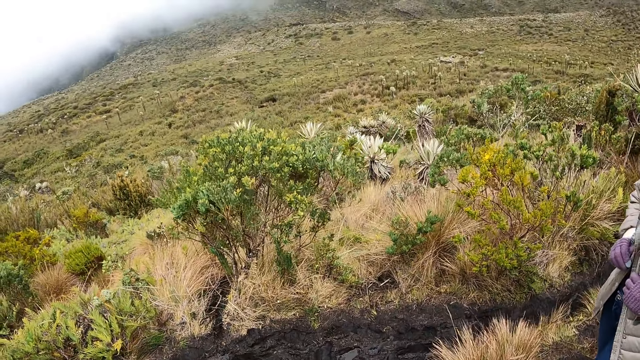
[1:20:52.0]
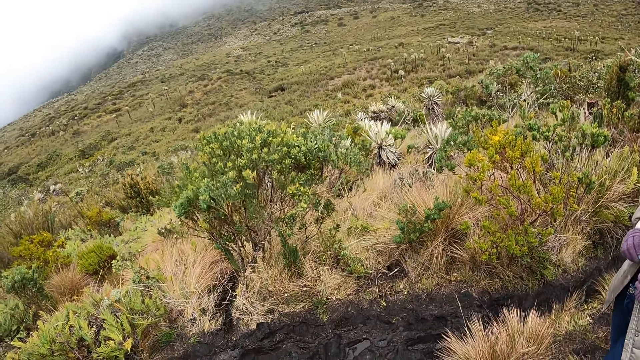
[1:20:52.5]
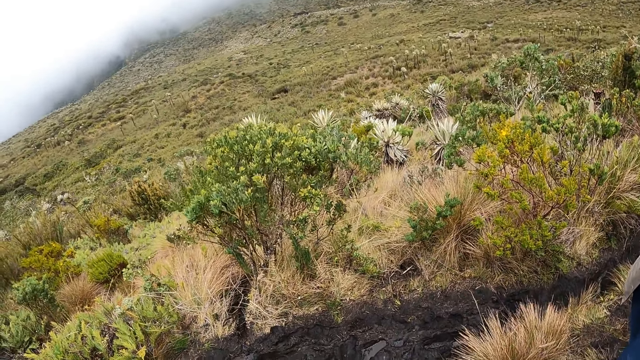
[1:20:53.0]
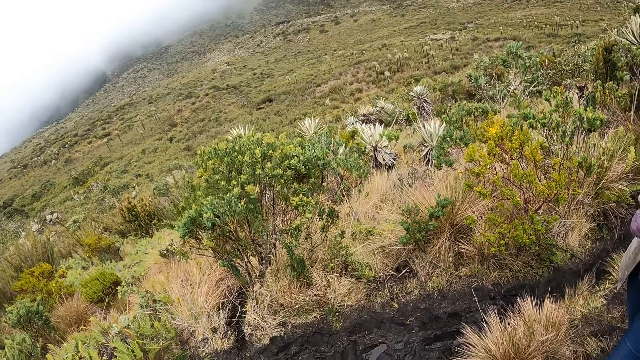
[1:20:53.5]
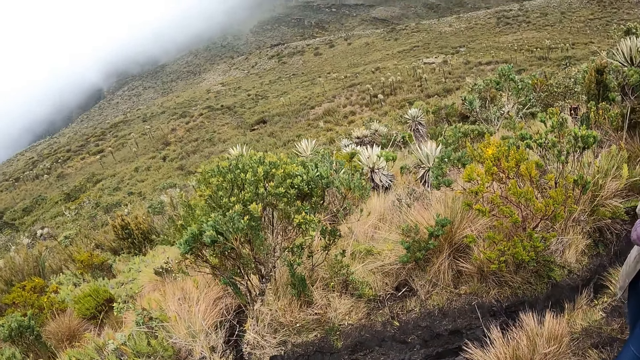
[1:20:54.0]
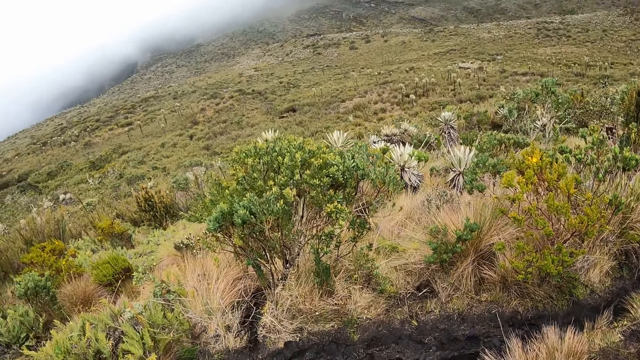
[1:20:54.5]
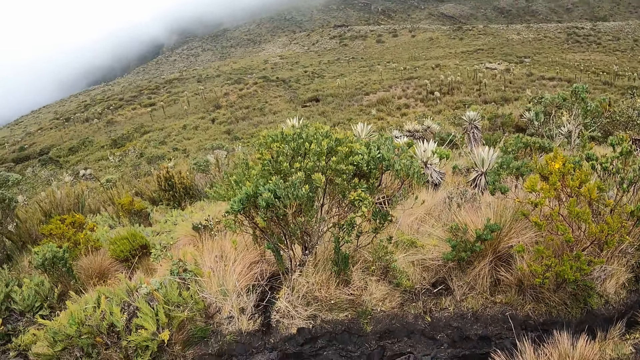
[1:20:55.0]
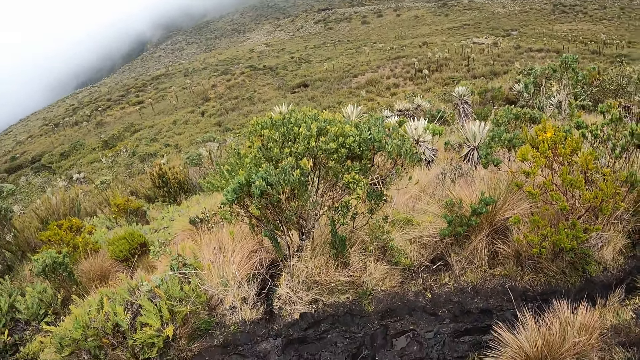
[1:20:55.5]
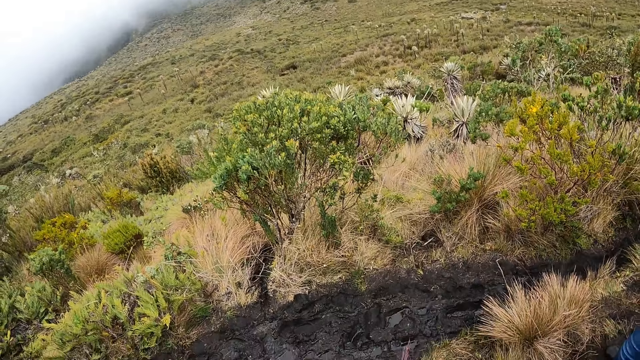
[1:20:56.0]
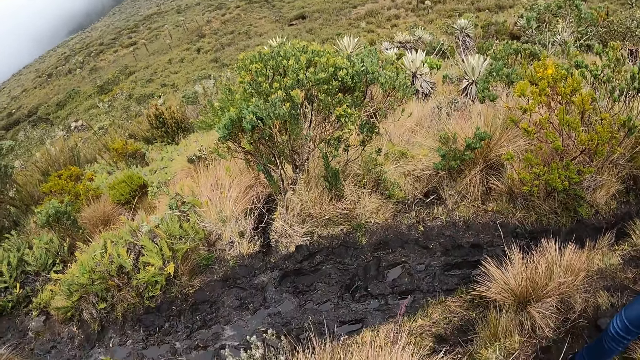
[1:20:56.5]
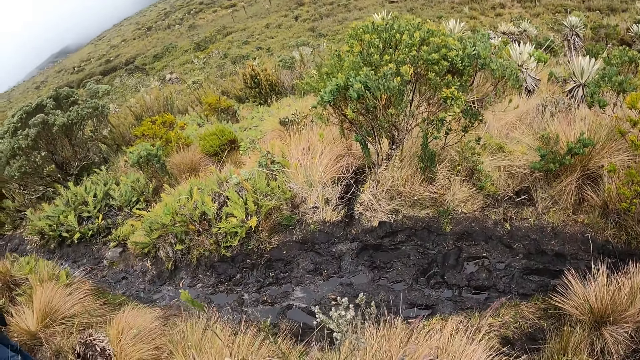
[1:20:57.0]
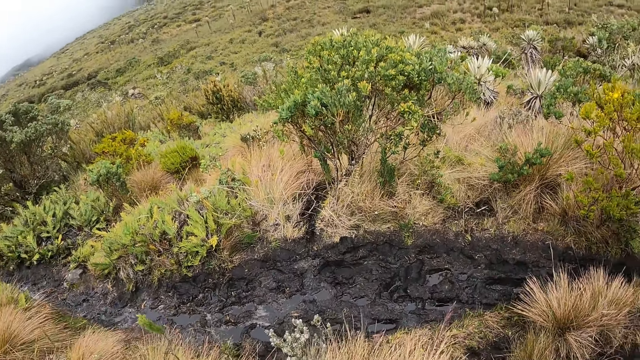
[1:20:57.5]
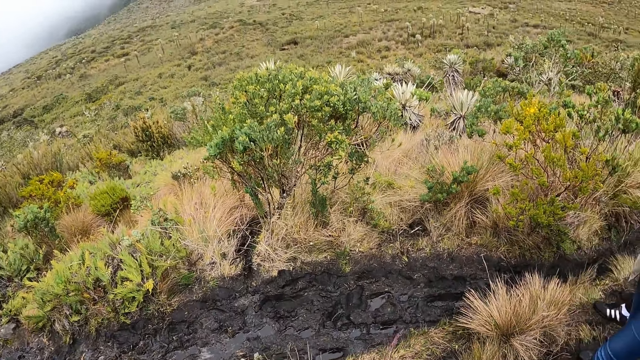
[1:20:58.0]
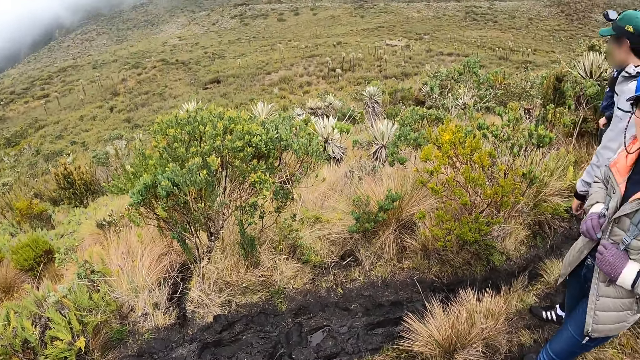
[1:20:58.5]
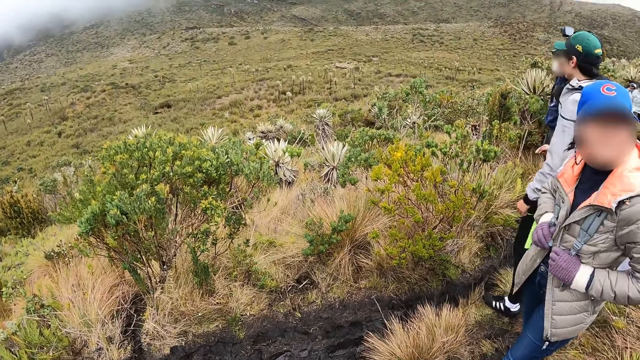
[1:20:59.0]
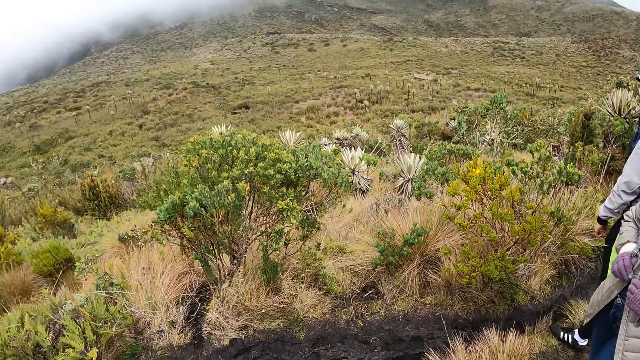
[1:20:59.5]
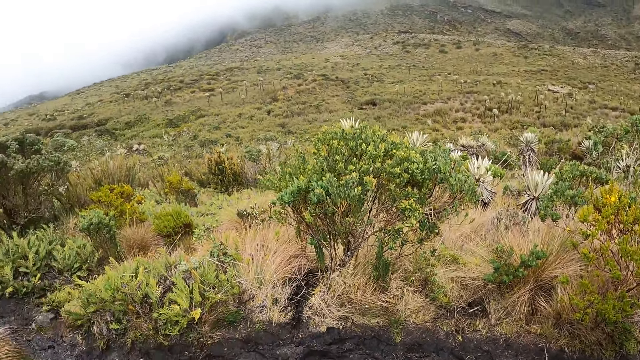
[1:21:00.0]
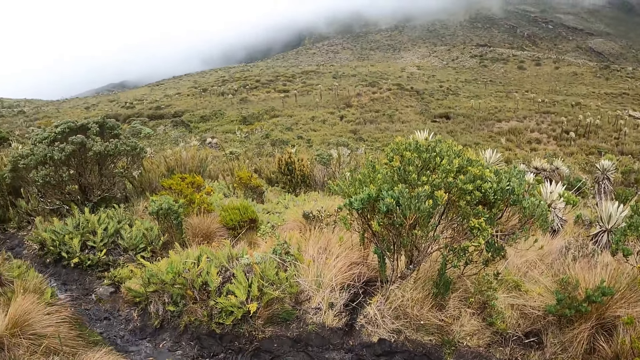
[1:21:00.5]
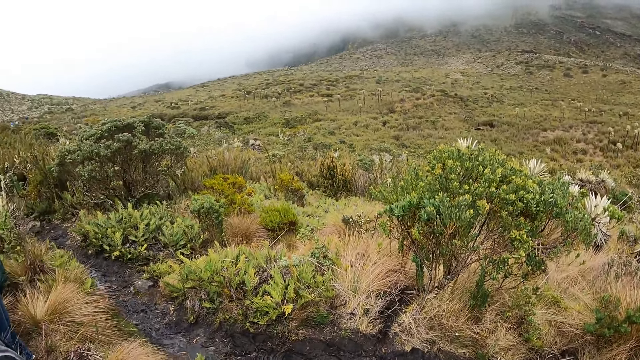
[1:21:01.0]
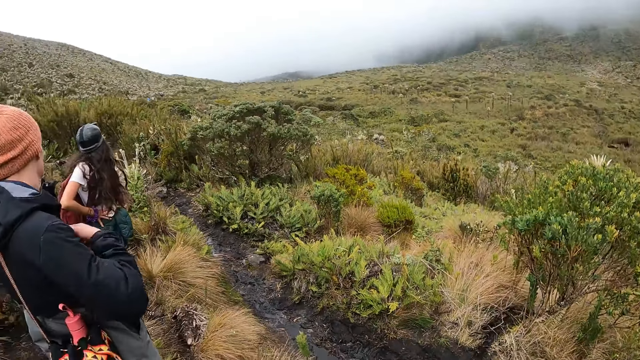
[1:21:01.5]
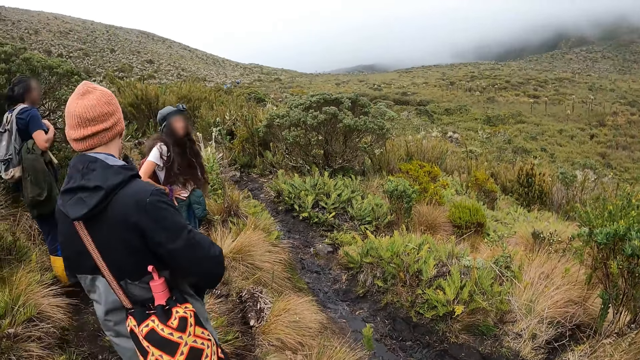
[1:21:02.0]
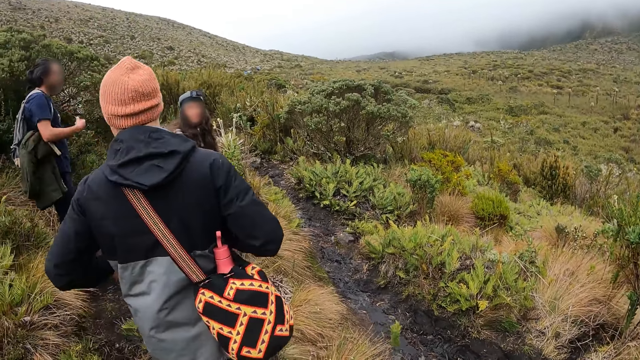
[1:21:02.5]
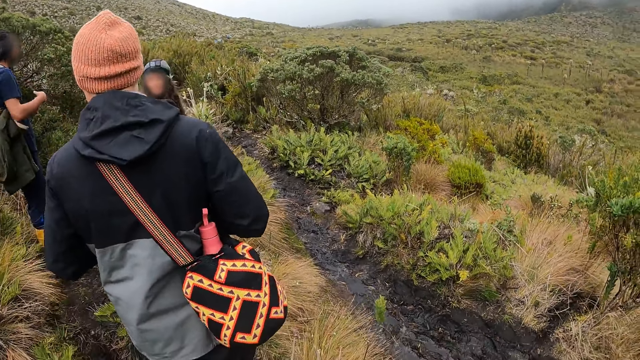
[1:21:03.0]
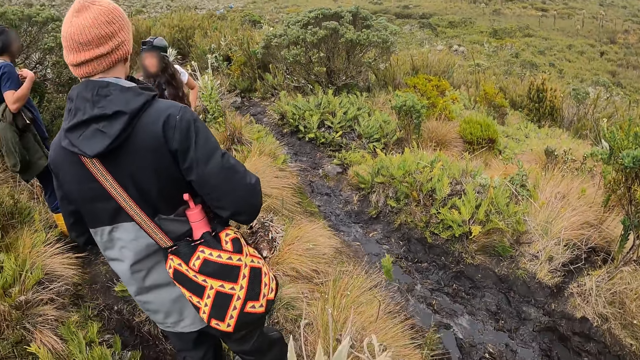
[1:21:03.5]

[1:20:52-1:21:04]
The camera wearer converses with a woman. They look around the vegetation.

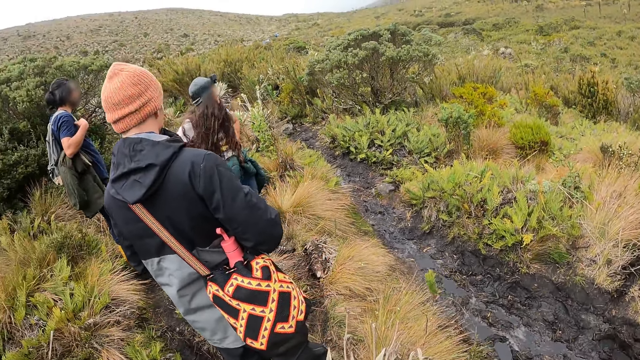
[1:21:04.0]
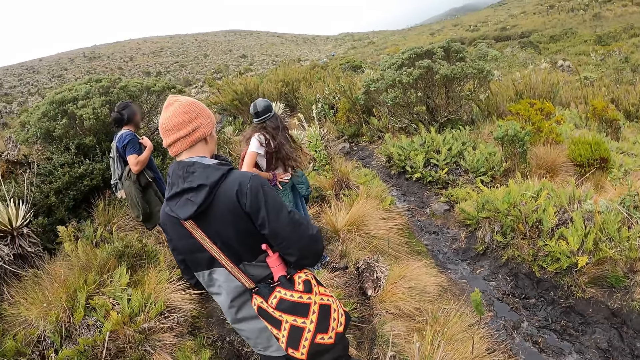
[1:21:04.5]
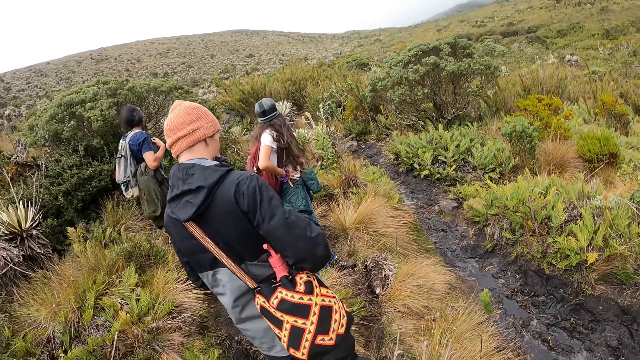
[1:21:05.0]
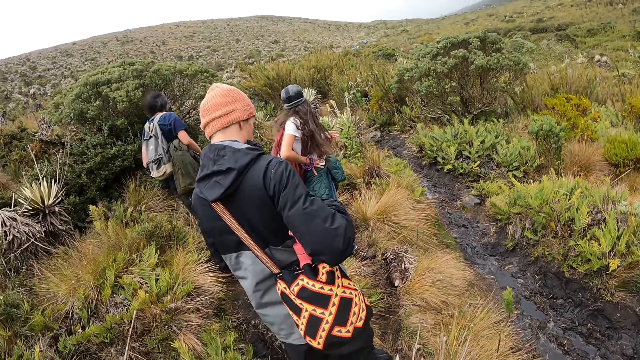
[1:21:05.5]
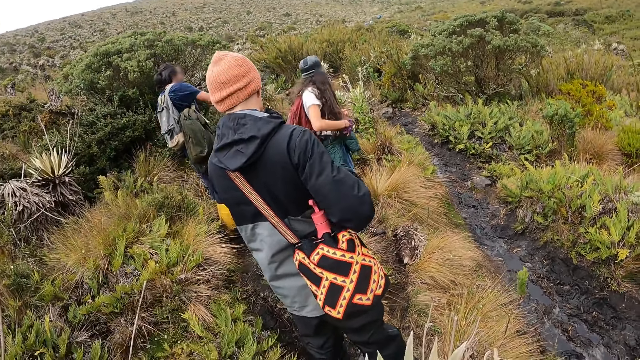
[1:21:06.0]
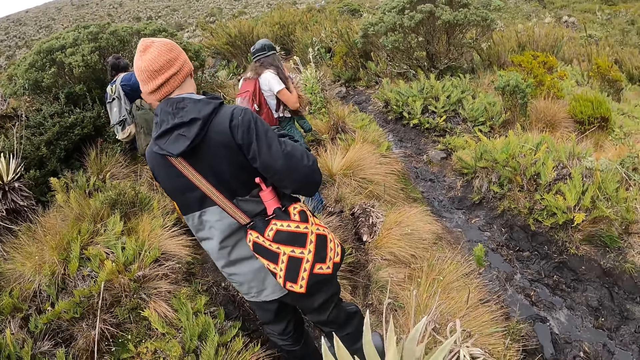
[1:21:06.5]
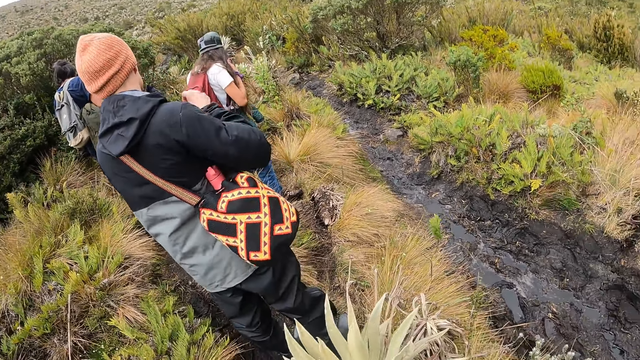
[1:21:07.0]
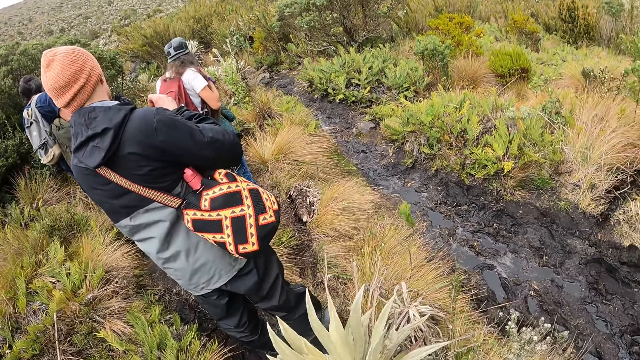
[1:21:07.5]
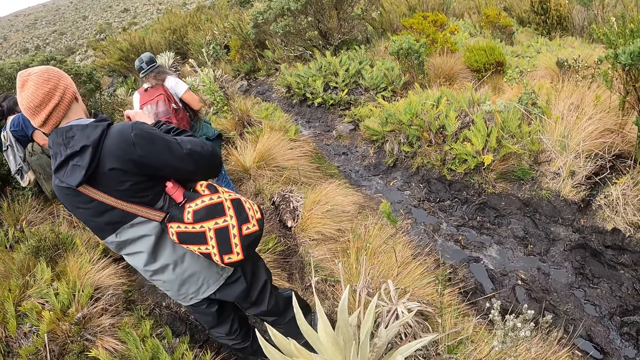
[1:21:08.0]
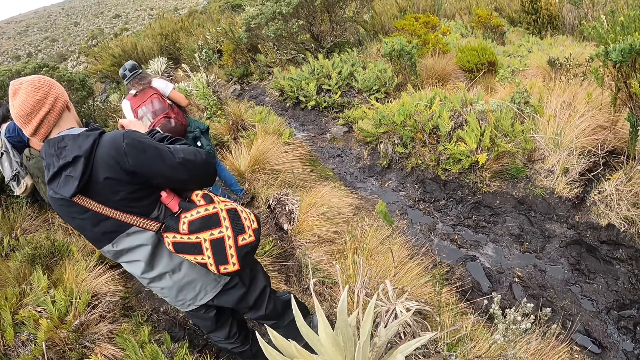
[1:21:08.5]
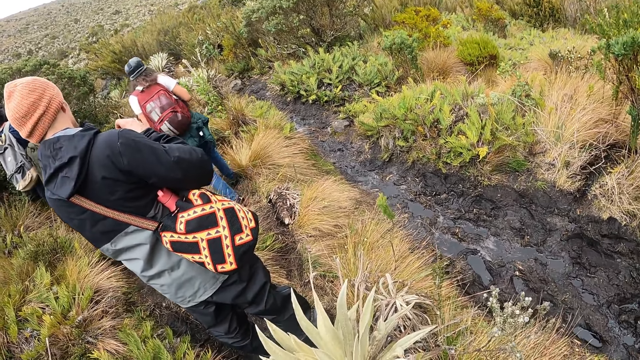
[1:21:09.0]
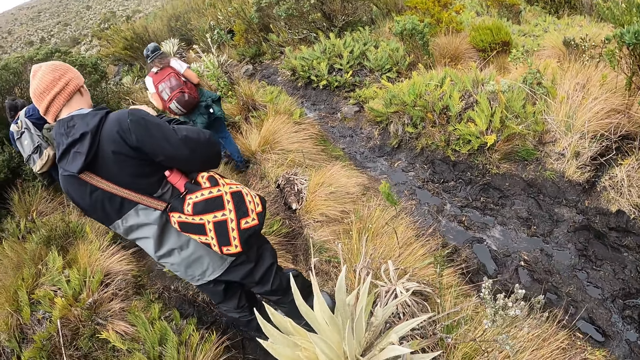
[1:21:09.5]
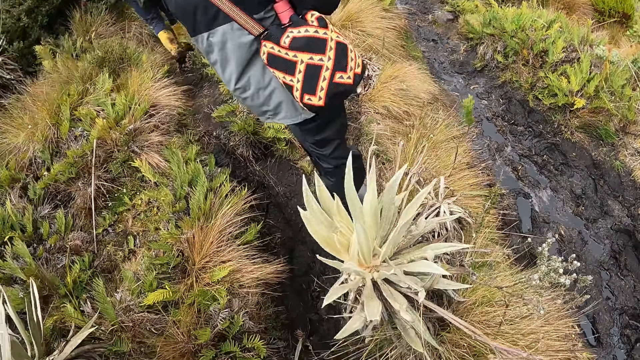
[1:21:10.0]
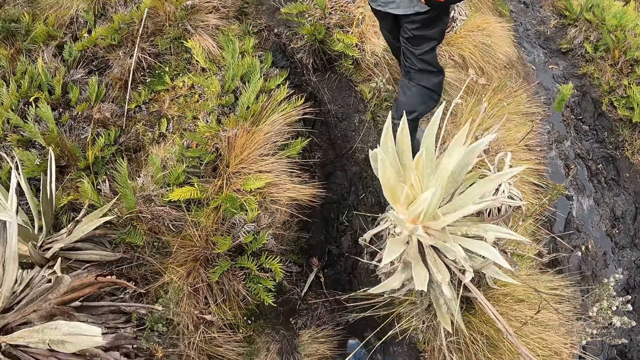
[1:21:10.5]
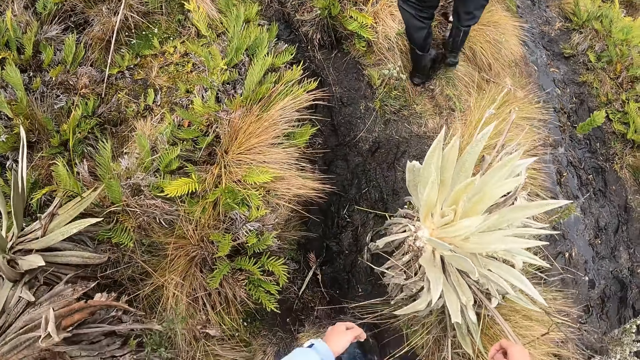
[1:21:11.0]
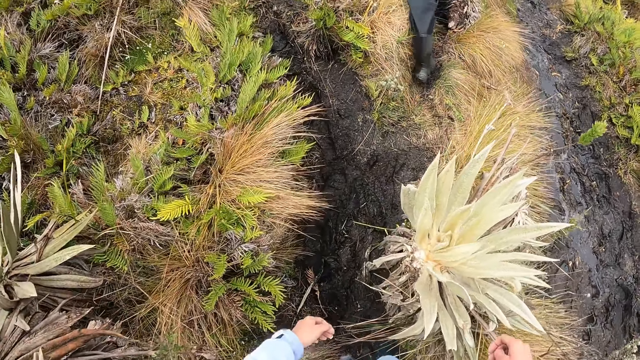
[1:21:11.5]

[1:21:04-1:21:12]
A man walks through vegetation. The camera wearer walks through vegetation.
